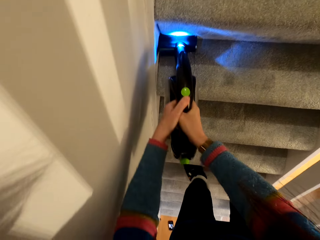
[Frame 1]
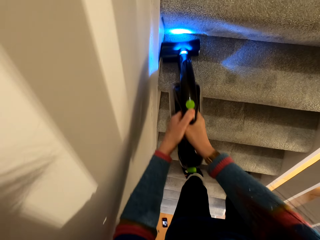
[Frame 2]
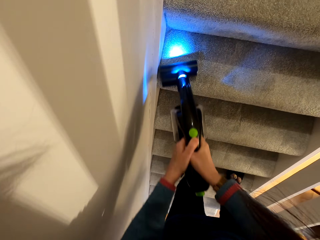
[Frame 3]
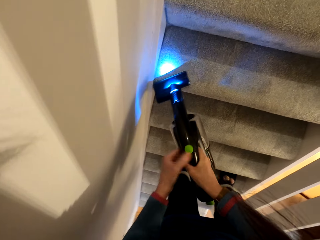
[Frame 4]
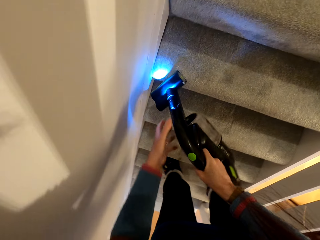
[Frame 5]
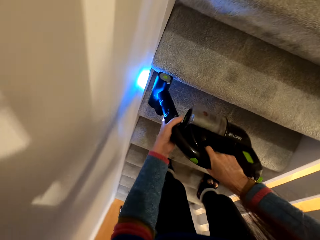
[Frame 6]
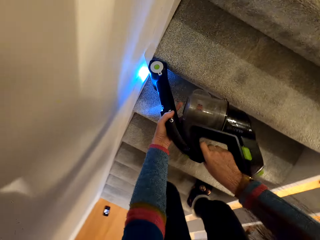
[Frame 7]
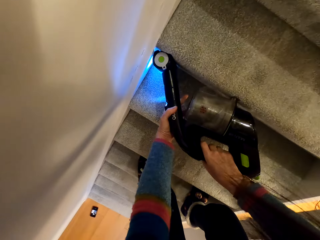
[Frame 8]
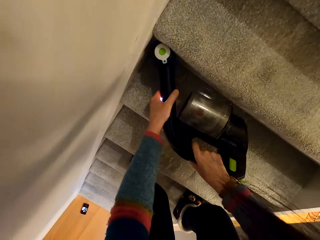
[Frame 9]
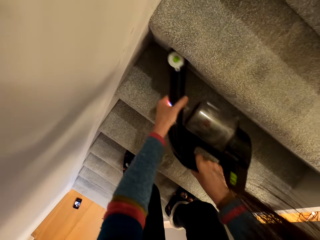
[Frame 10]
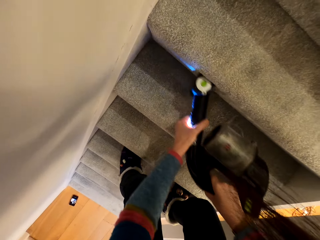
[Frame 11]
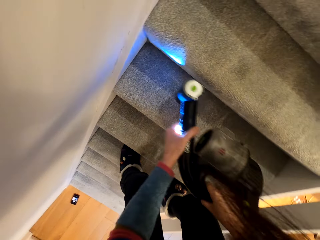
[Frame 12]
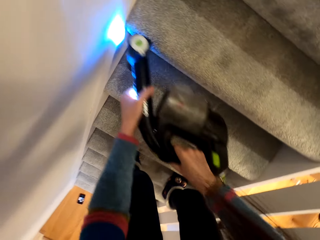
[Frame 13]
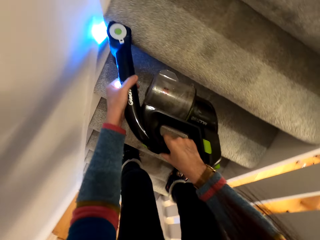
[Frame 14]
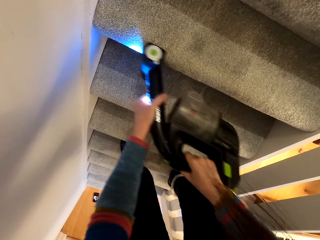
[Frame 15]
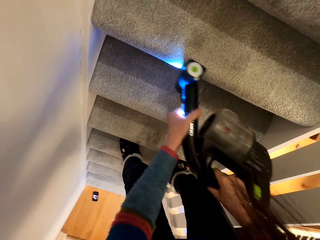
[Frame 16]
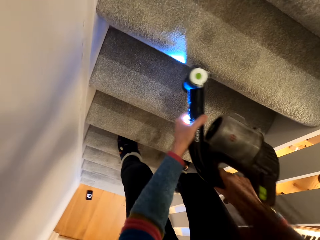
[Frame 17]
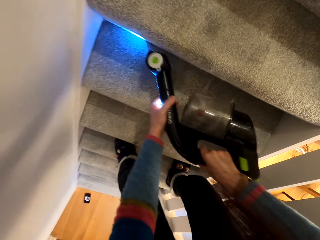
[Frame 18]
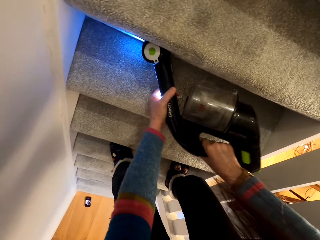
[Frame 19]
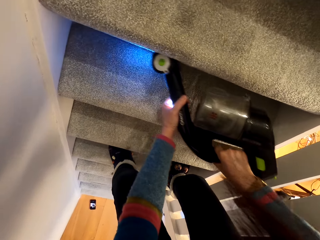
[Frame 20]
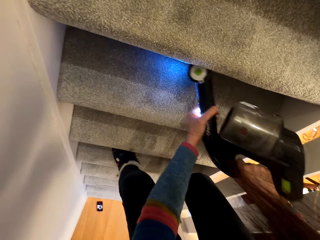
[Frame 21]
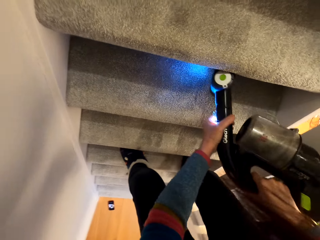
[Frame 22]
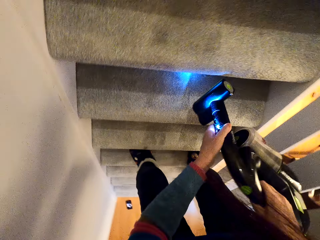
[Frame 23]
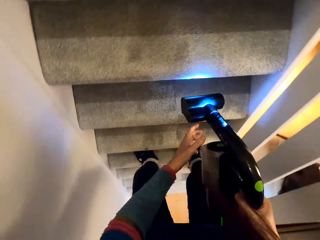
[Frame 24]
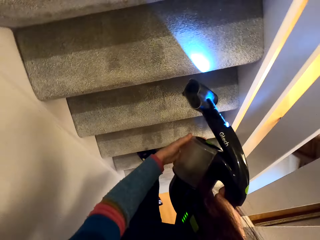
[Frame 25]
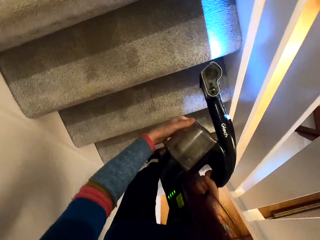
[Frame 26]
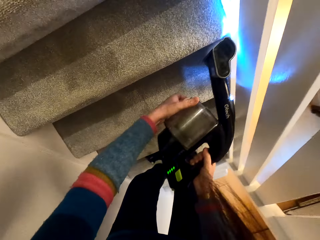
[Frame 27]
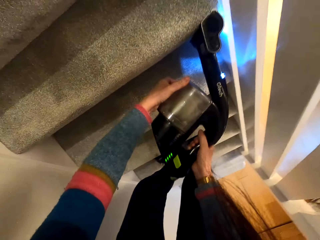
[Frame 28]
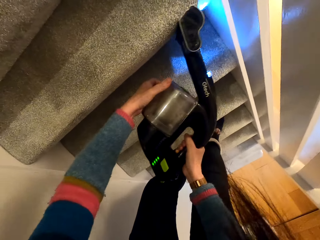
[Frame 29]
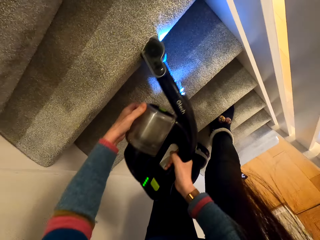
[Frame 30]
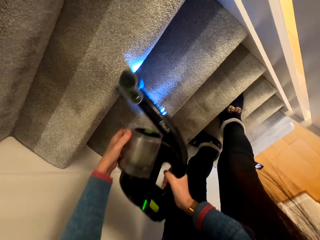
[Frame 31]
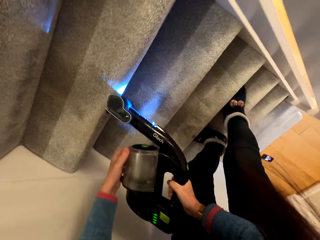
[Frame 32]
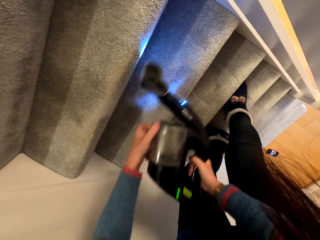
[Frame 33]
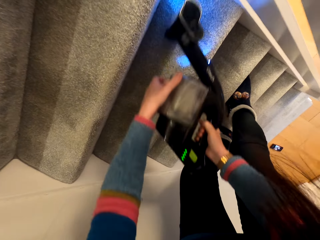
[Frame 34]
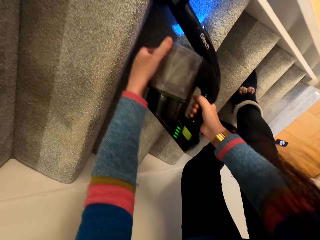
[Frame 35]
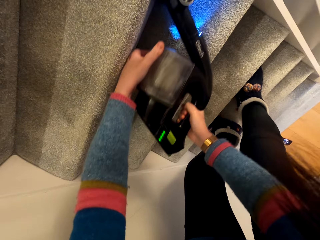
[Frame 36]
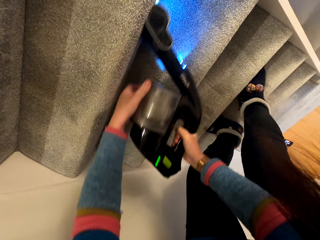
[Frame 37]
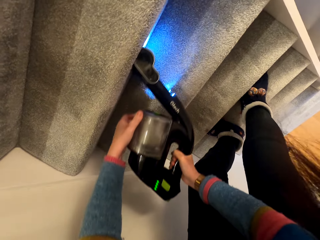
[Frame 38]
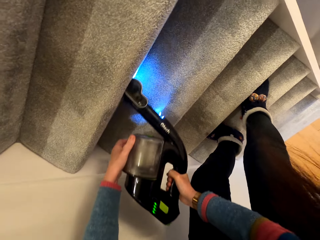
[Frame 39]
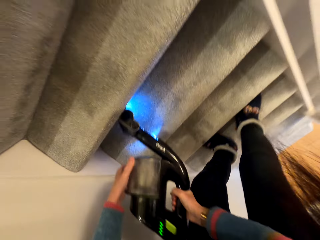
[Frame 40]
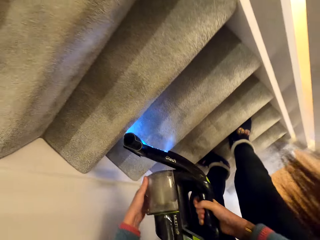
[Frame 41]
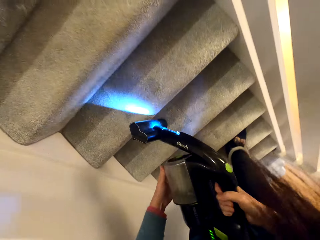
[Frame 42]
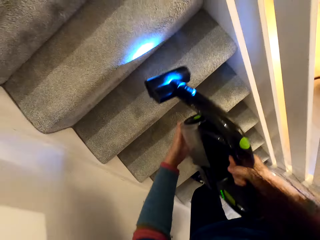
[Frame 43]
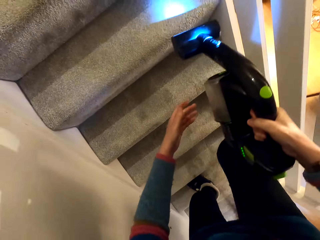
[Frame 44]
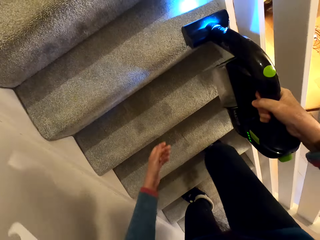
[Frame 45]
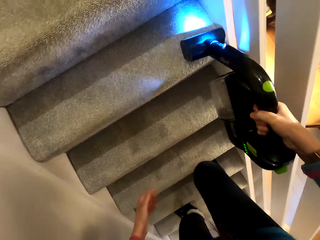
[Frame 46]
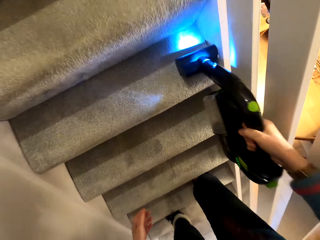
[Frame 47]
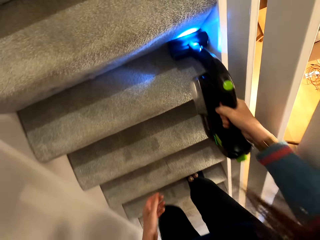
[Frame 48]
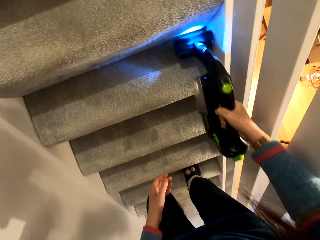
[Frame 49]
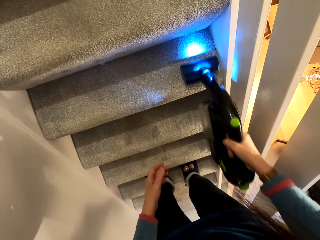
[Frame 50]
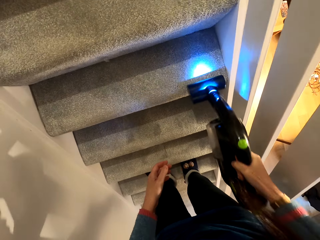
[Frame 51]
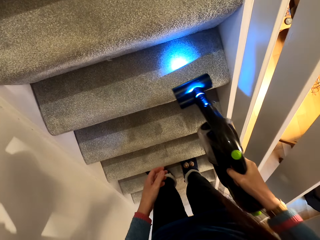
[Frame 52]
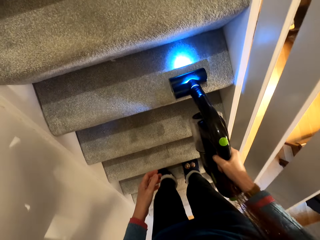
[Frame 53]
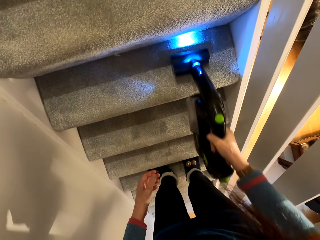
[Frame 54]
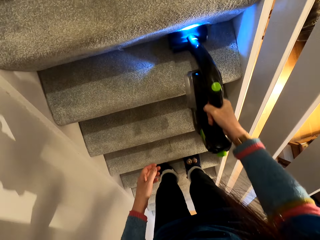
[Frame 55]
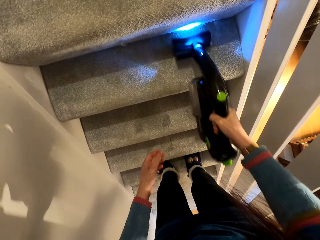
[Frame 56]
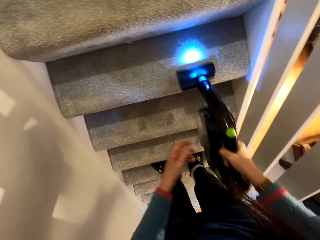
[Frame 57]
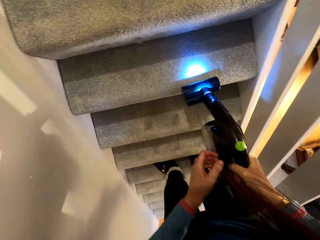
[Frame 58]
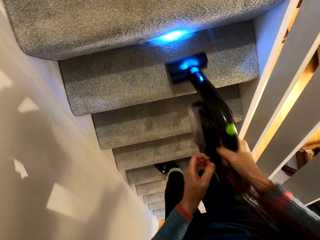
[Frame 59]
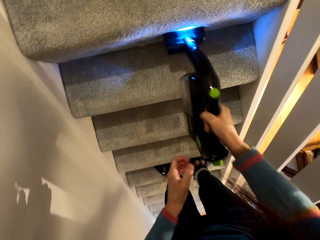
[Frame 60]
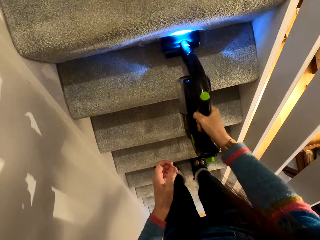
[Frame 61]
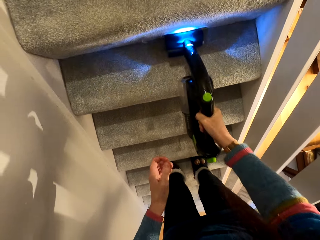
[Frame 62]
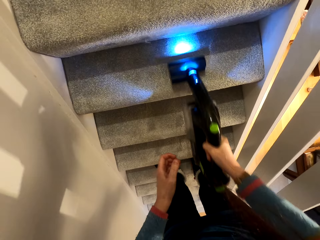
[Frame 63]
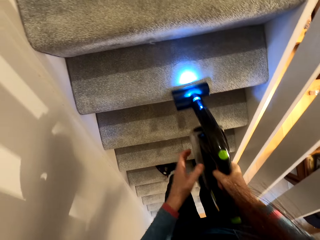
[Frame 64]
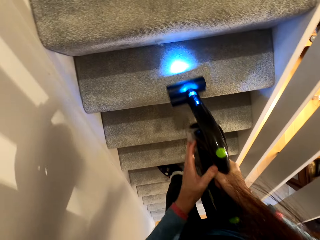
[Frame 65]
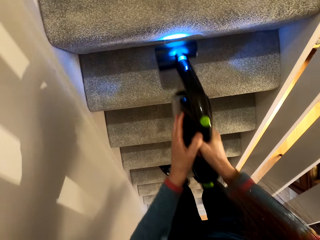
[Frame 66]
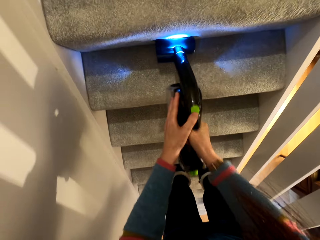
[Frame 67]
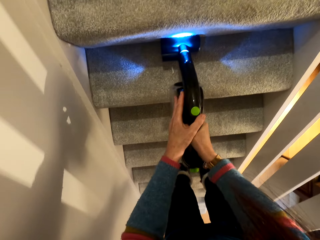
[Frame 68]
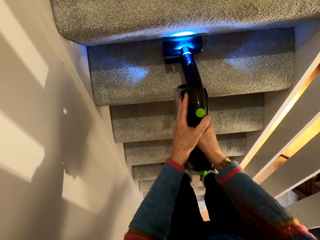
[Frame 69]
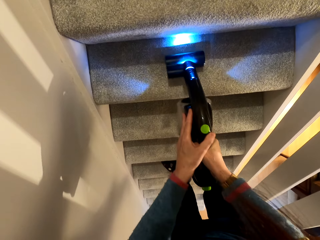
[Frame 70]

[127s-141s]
The camera wearer covers the vacuum cleaner lights by his hand. He stops covering the lights. He climbs one step on the staircase.

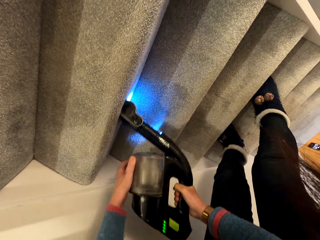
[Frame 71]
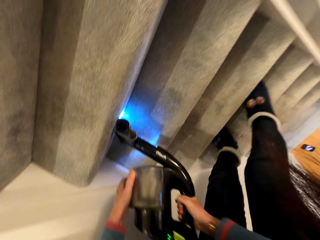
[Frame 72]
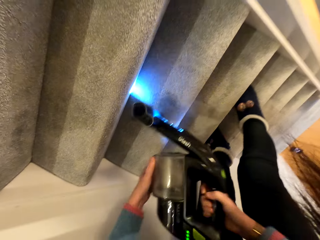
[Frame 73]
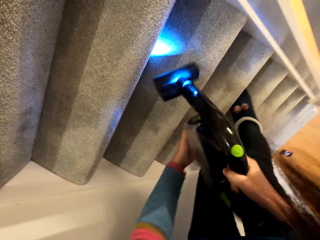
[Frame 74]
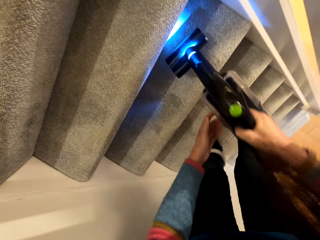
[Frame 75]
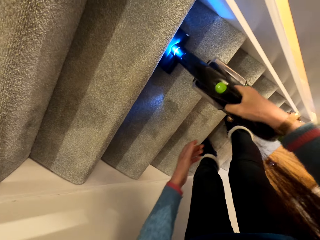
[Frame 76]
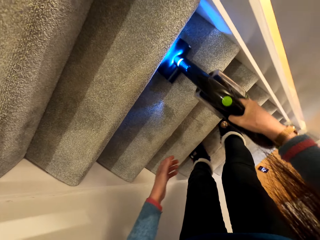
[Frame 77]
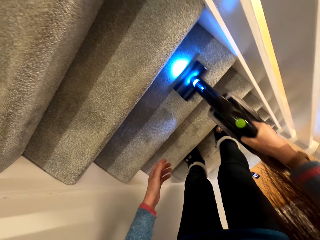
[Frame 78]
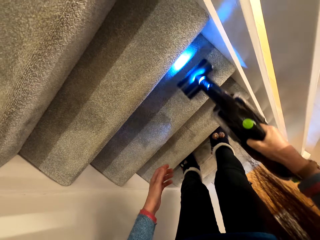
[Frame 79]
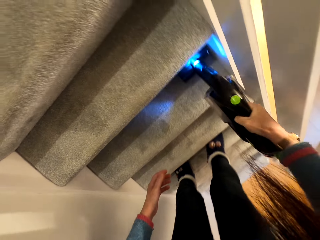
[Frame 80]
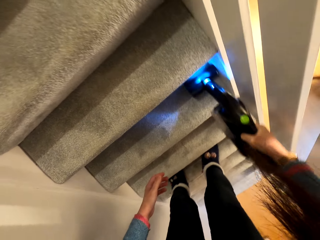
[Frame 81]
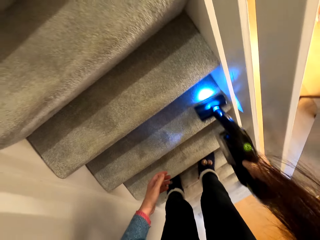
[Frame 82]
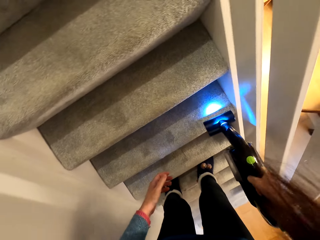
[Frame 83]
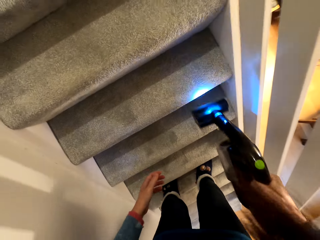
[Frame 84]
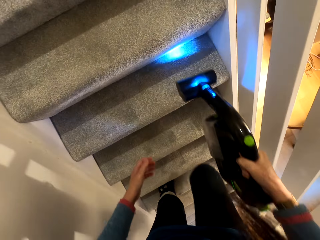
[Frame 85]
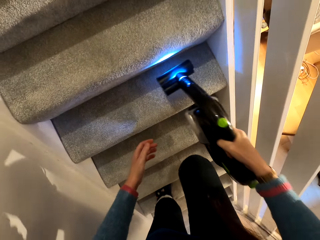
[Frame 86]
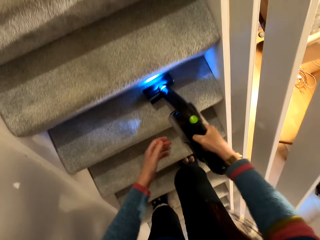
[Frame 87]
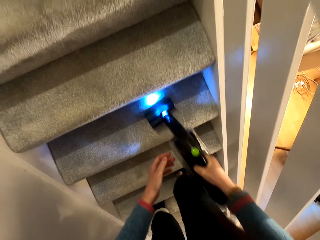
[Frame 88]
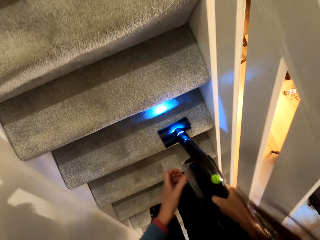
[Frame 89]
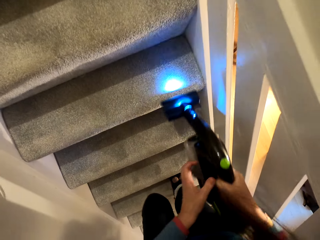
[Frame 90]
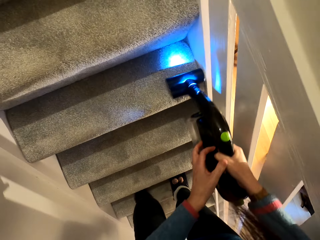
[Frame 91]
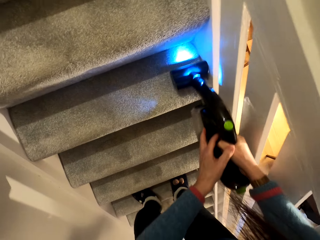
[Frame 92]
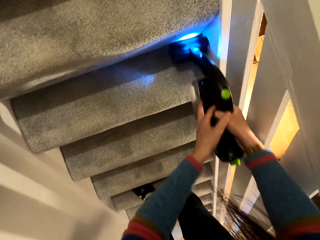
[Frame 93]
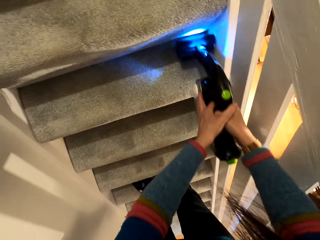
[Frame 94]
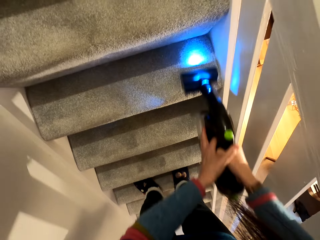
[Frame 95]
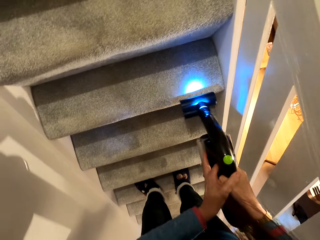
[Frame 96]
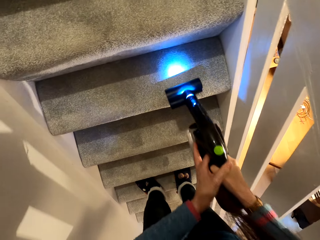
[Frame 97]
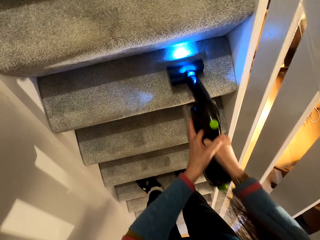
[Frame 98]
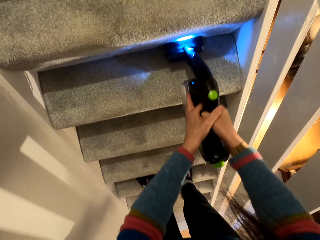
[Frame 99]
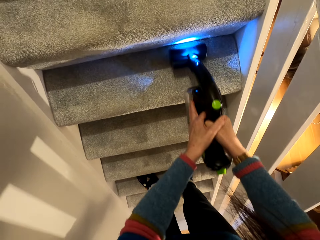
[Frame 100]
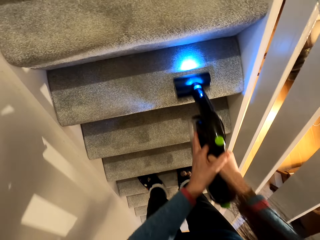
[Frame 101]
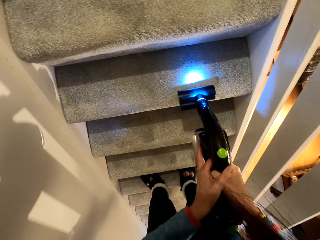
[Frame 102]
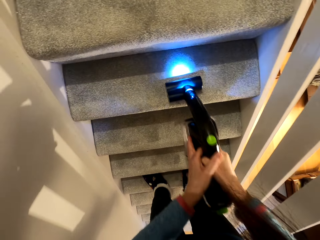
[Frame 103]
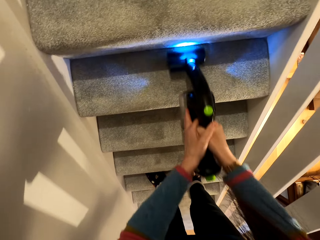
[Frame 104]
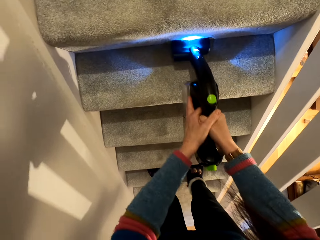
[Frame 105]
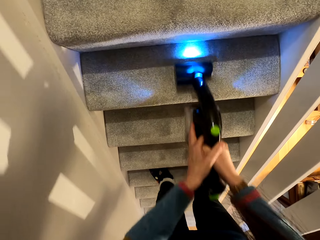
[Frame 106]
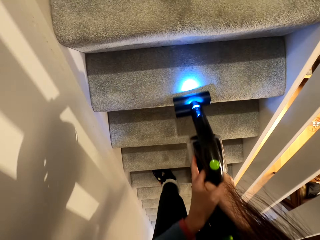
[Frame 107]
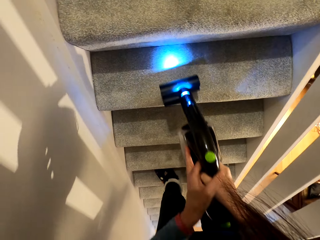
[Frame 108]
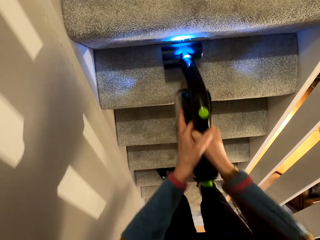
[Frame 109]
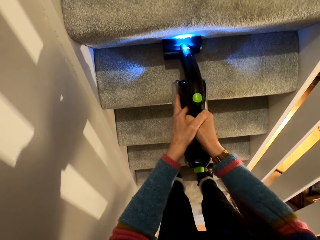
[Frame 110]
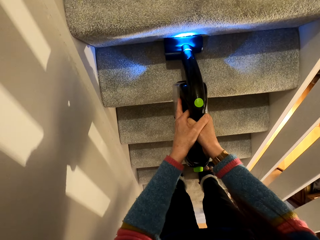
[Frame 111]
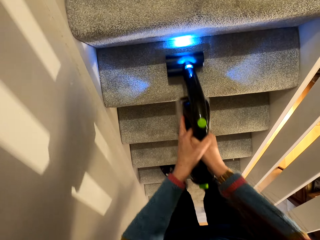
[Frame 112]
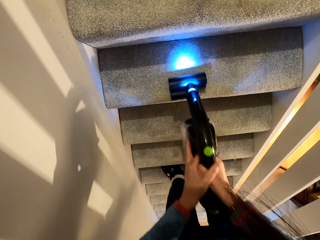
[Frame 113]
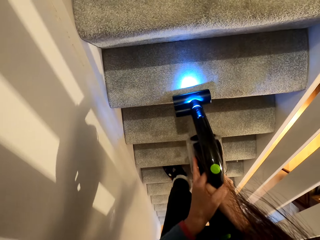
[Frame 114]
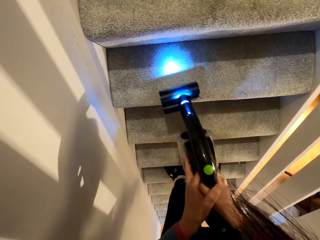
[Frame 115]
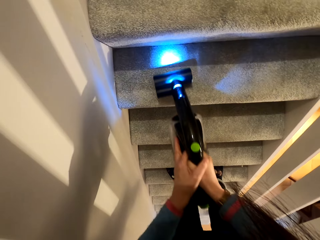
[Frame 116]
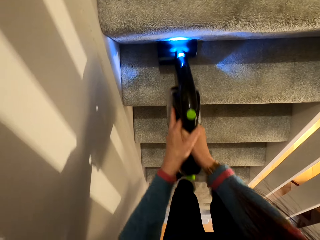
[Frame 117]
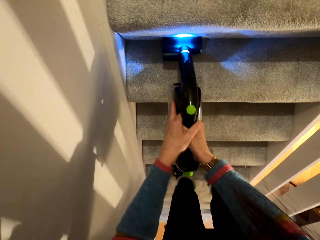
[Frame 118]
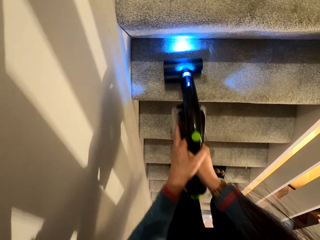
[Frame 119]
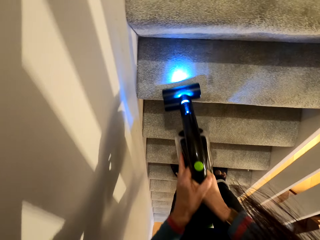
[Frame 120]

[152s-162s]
The camera wearer climbs one step on the staircase.
